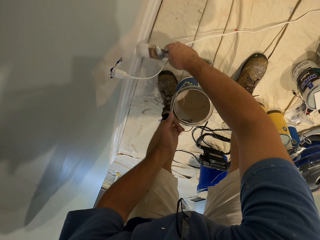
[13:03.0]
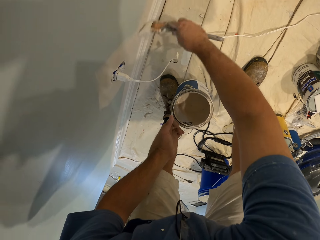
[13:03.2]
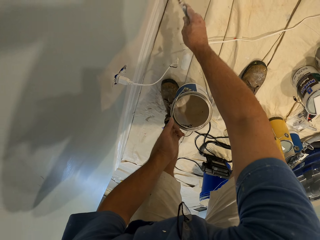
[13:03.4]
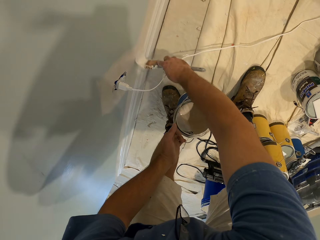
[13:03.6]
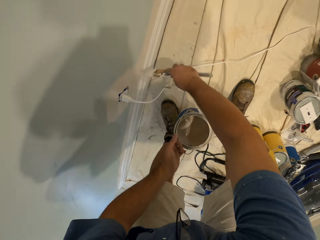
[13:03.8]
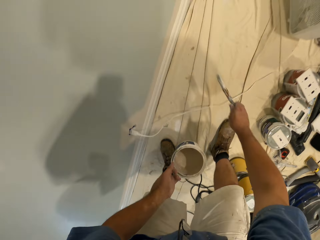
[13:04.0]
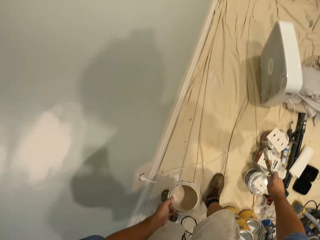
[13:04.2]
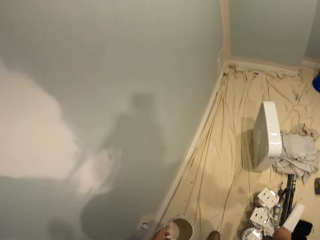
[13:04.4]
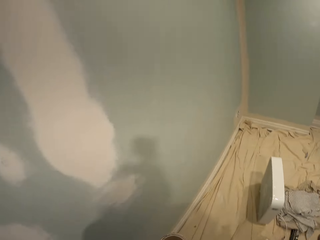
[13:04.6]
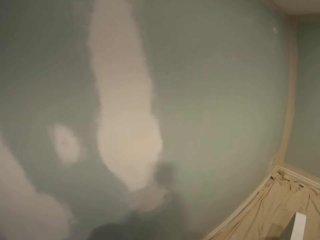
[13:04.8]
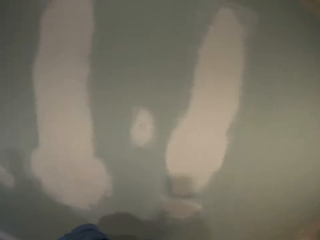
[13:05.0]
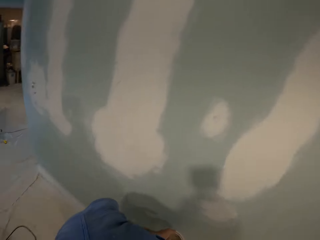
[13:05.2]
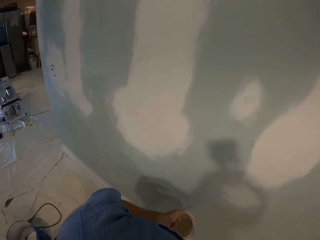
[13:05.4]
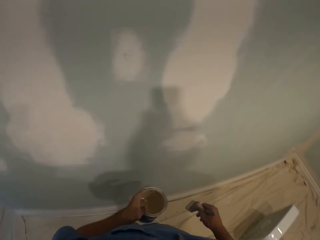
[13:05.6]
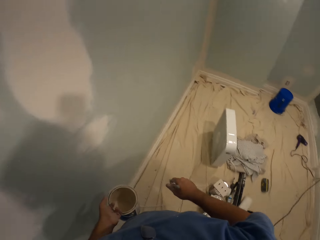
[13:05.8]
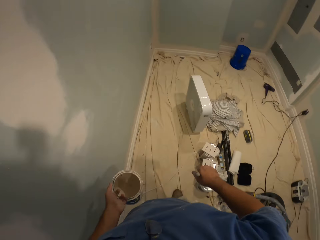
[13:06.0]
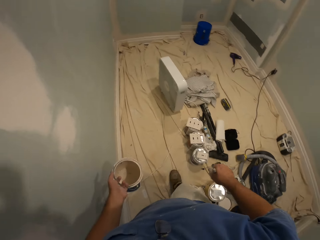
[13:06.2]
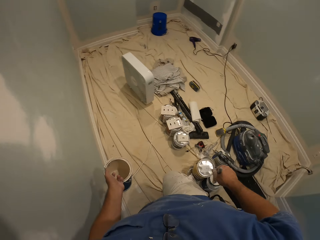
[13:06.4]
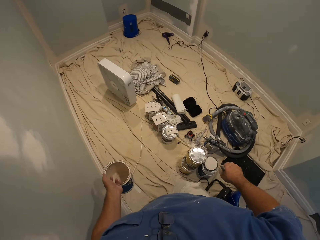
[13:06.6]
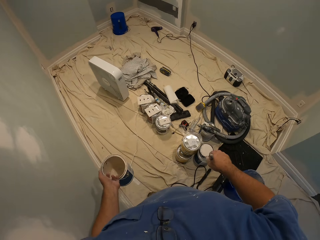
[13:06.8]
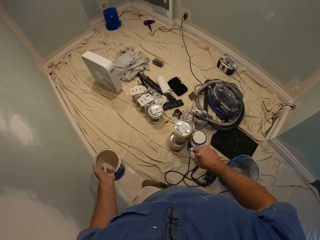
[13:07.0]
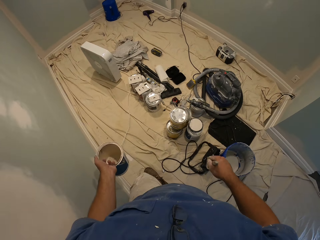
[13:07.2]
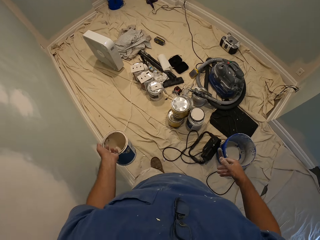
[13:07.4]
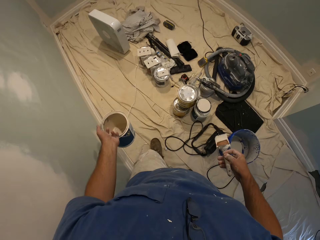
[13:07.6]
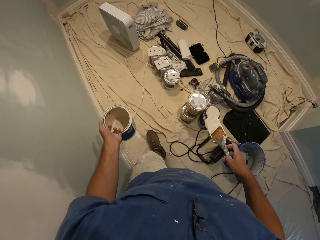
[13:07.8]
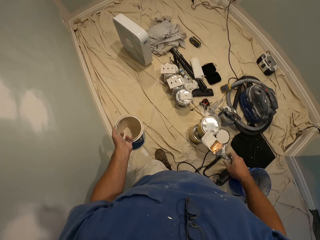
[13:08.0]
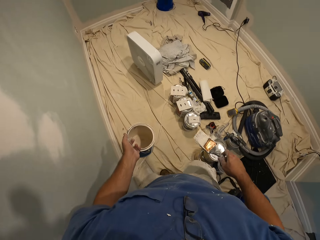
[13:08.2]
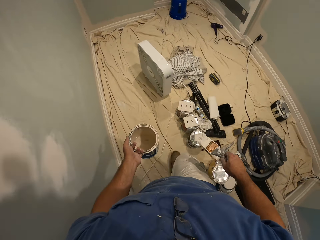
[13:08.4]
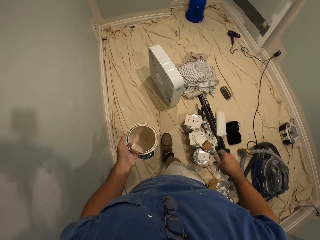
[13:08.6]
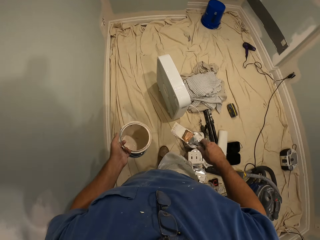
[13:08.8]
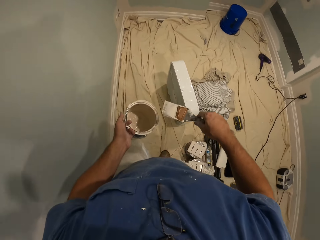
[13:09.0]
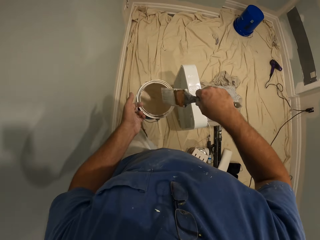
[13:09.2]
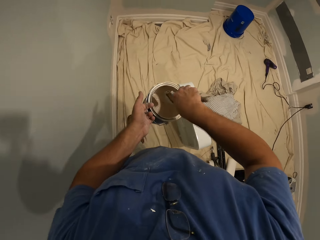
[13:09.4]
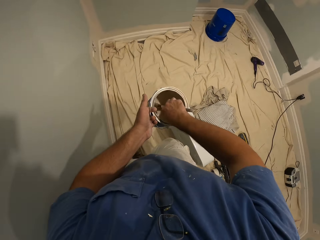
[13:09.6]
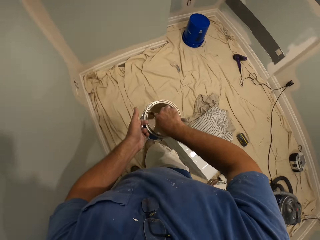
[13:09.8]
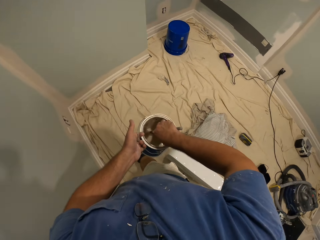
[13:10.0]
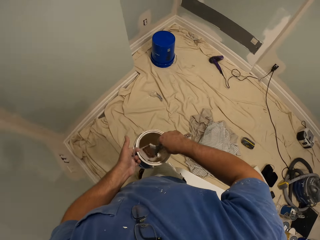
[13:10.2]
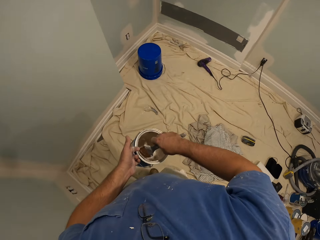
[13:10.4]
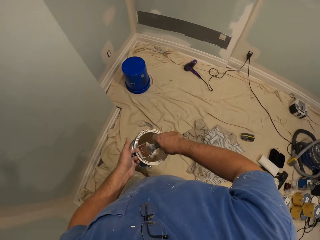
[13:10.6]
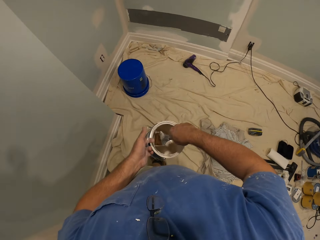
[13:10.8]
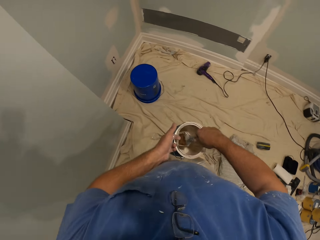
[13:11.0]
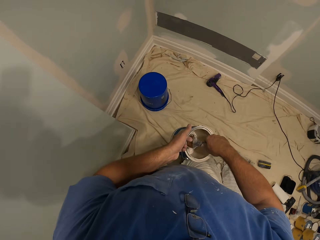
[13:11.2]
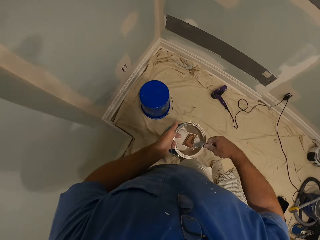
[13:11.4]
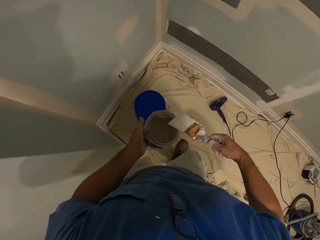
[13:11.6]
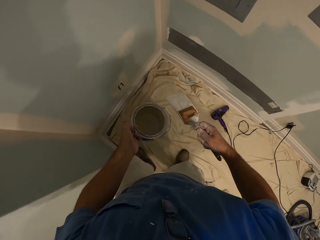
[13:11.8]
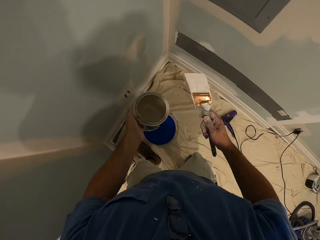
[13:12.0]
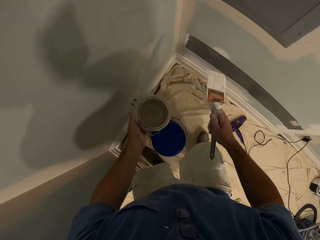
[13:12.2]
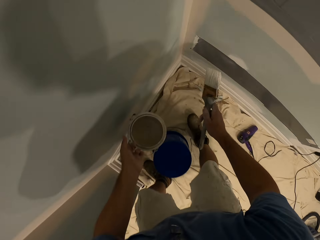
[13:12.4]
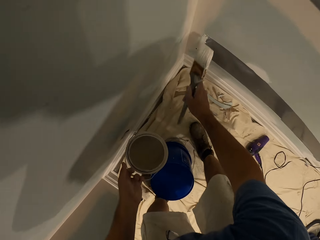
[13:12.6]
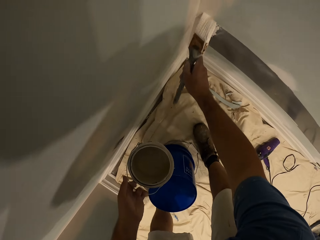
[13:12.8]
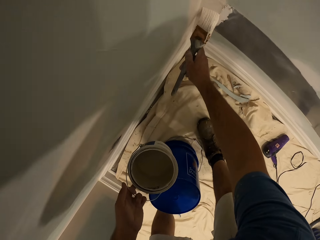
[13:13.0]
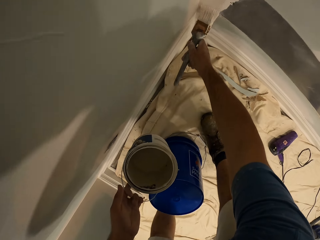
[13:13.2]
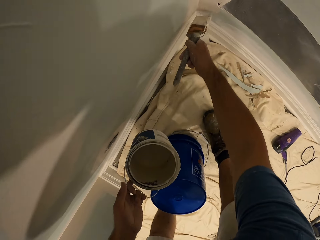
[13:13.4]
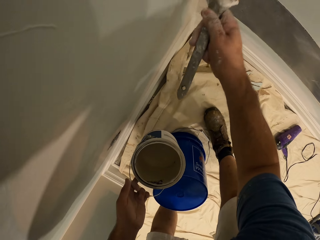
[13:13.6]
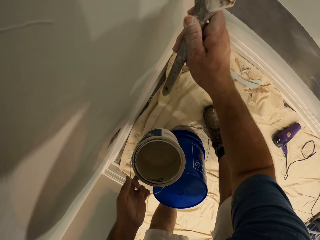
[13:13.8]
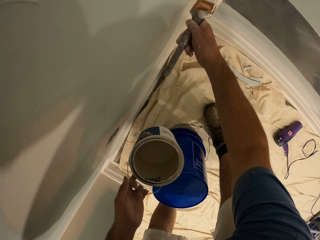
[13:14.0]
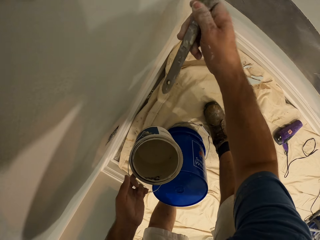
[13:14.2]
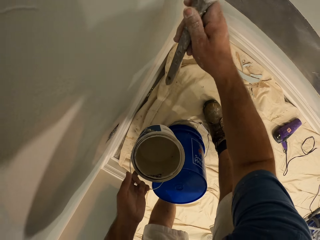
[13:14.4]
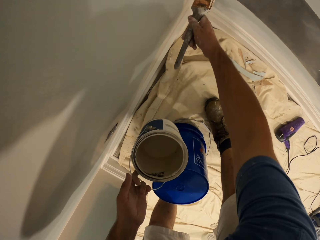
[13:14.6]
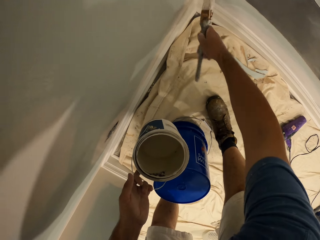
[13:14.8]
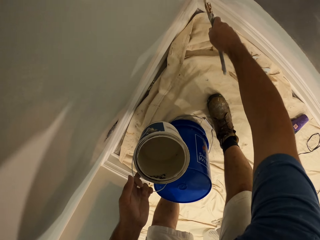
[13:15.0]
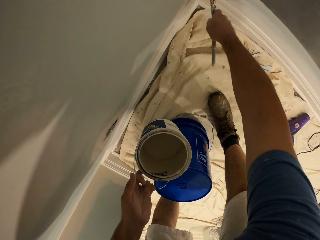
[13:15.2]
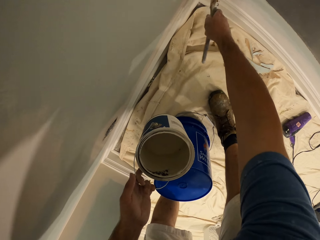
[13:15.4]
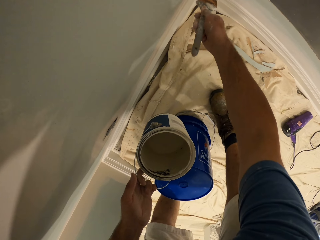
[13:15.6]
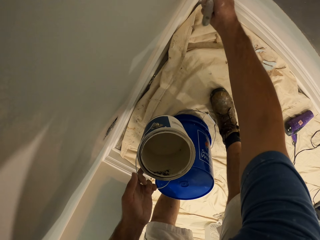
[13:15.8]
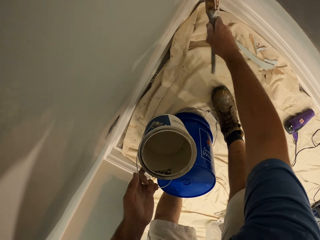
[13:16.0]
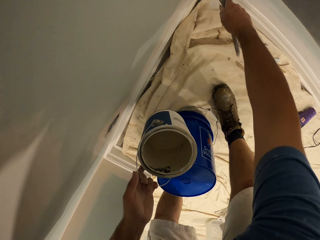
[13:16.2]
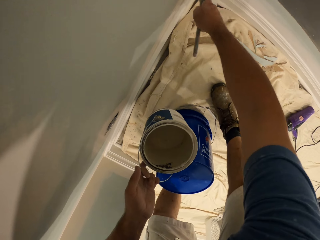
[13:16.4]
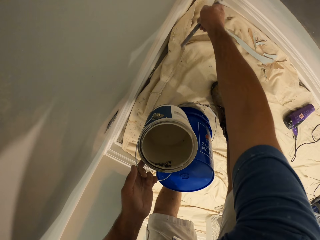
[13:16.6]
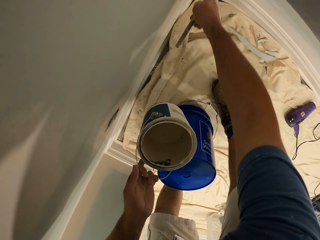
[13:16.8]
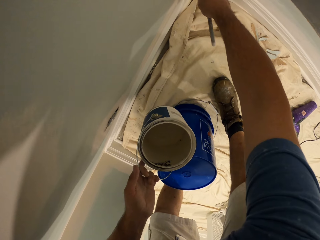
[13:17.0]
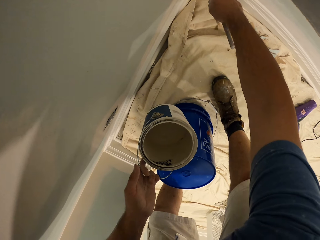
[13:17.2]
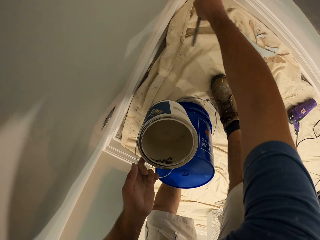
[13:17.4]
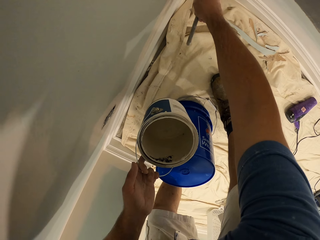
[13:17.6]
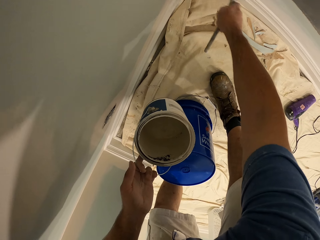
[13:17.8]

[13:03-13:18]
The camera wearer moves in the room. He walks forward to a wall. He scoops paint from the bucket of paint in his left hand with the paint brush. He paints the wall with the paint brush in his right hand.

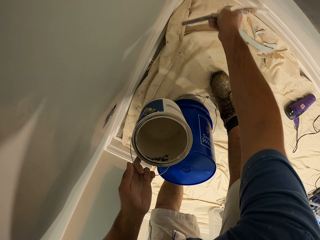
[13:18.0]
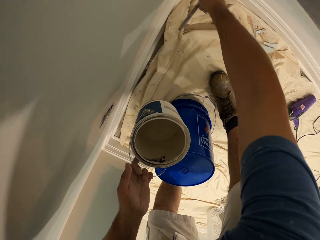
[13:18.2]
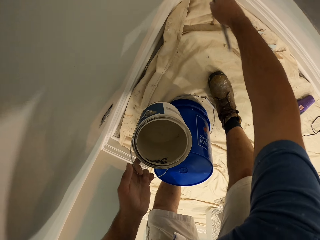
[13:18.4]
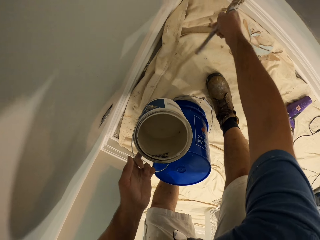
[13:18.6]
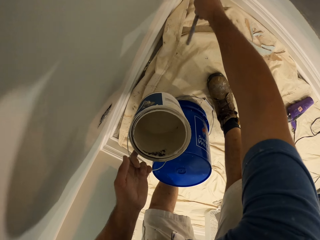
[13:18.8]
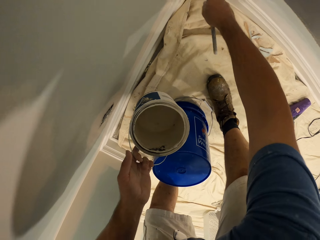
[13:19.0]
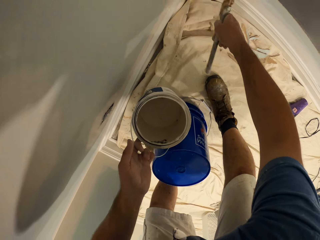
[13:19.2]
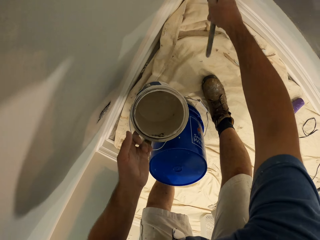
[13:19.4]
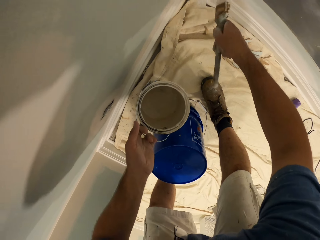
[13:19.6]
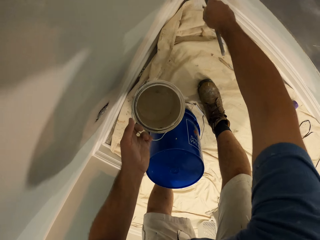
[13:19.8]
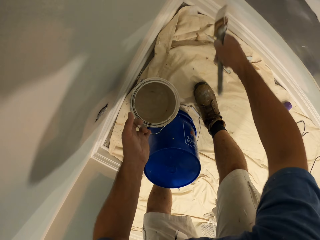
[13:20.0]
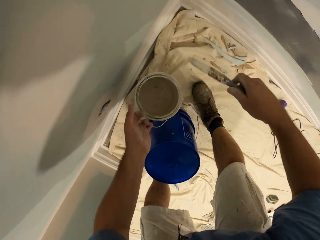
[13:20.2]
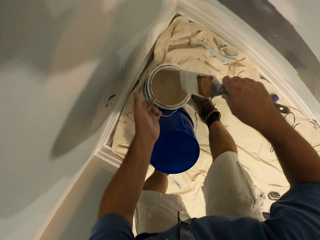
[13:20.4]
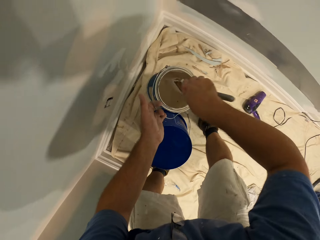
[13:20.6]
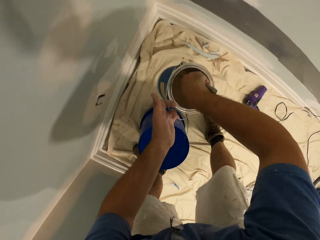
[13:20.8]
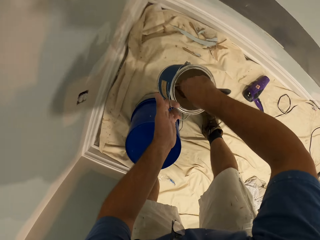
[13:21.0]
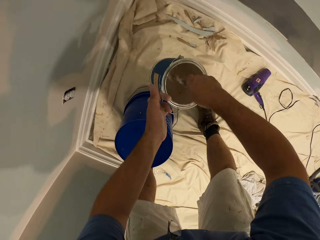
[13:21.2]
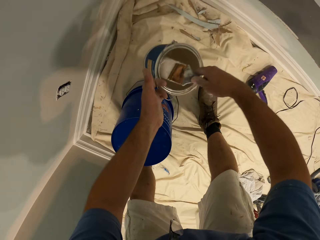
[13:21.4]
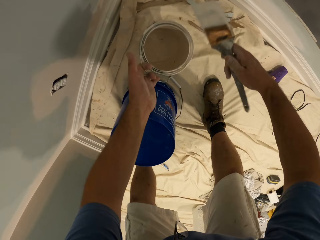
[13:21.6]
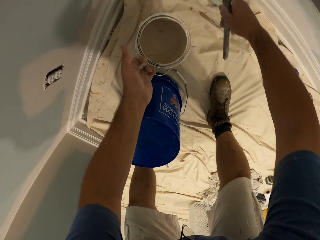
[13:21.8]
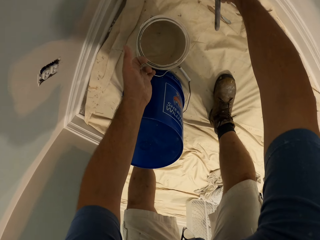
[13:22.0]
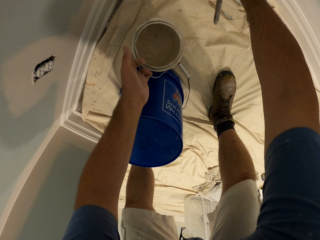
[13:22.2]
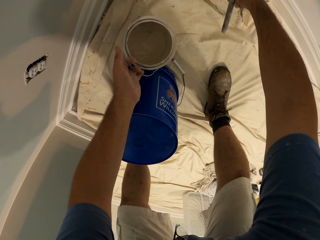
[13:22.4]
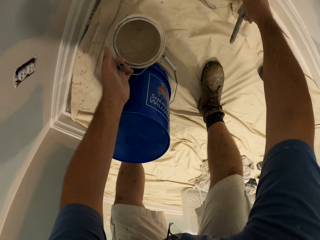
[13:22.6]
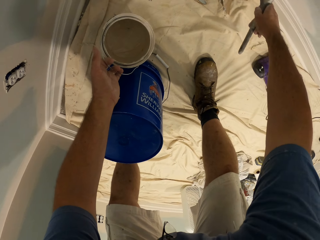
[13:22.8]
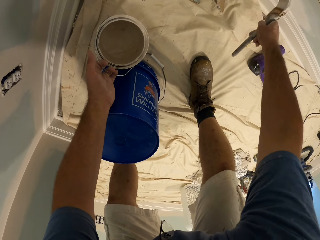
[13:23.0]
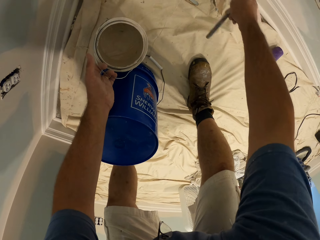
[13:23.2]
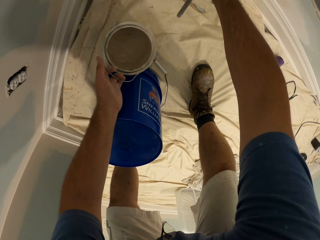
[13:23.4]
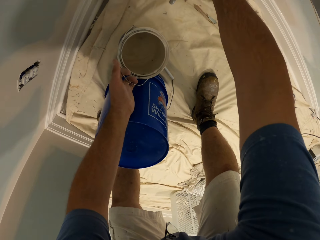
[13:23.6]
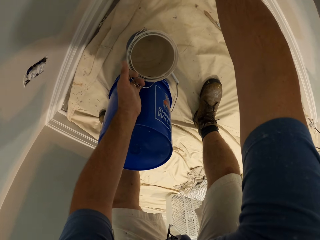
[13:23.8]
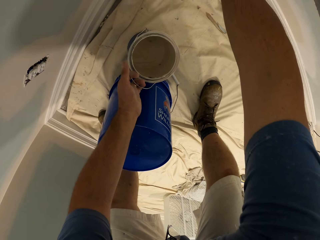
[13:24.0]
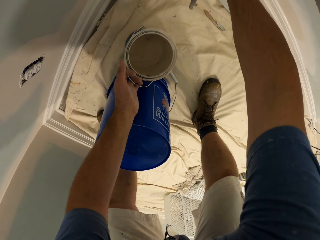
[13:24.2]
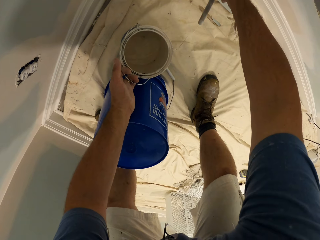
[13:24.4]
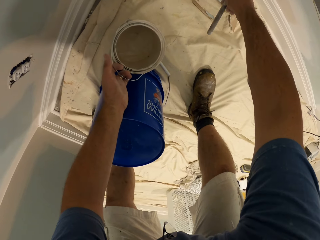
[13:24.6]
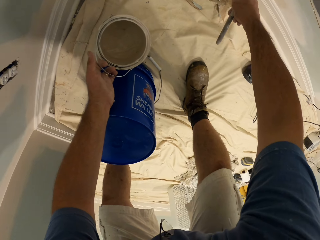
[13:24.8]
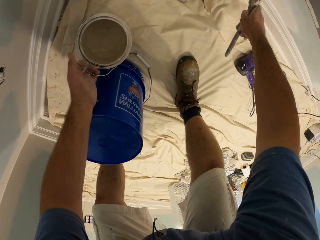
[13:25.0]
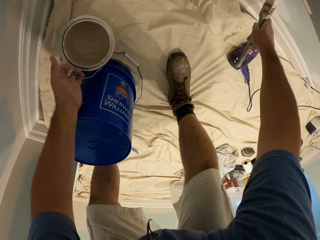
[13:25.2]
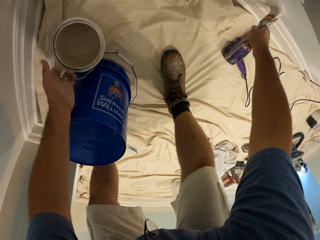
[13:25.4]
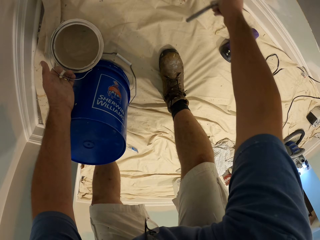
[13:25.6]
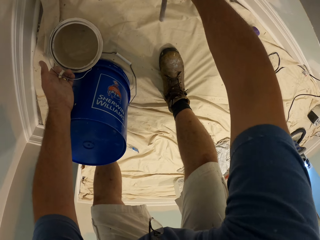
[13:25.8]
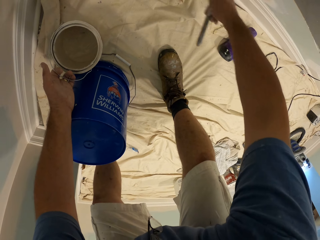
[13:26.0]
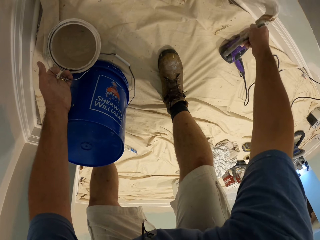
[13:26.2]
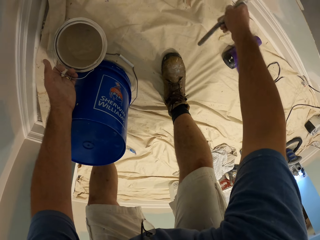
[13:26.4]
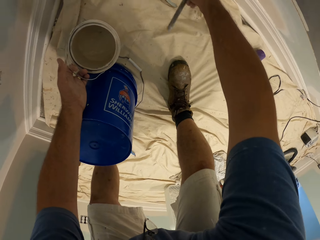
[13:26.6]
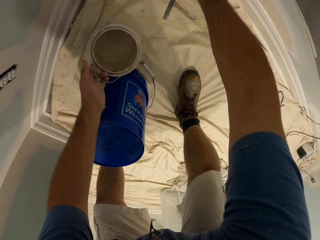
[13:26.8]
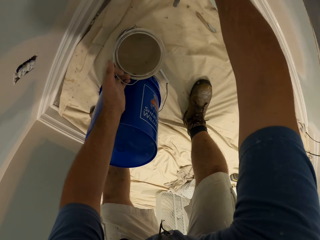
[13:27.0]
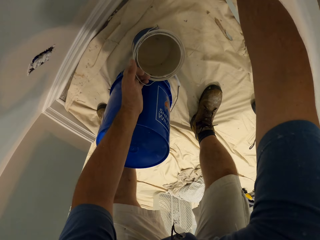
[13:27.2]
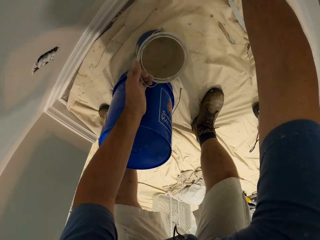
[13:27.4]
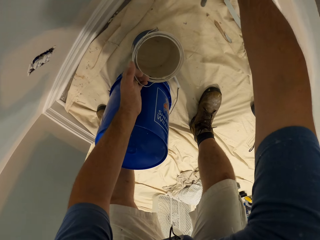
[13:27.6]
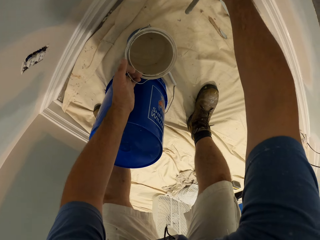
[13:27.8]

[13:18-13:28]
The camera wearer scoops paint from the bucket of paint in his left hand with the paint brush. He drops the bucket of paint in his left hand on the floor. He paints the wall with the paint brush in his right hand.
